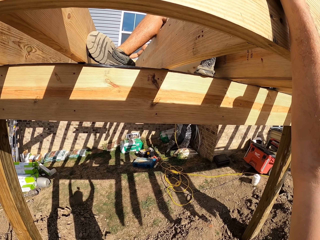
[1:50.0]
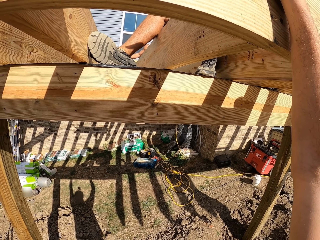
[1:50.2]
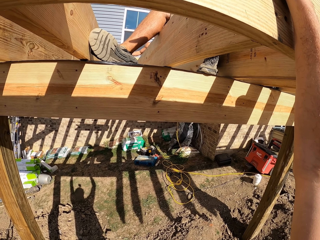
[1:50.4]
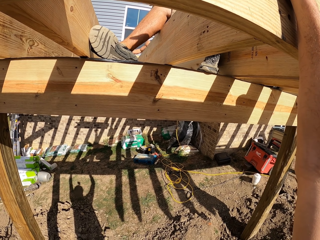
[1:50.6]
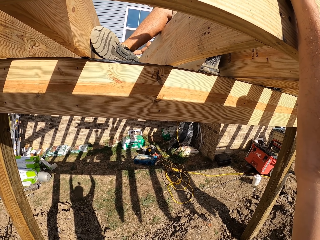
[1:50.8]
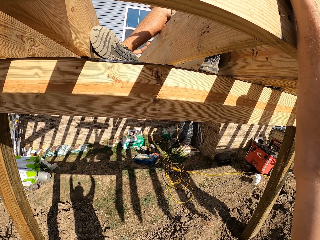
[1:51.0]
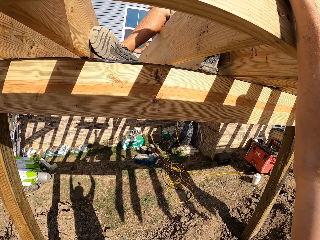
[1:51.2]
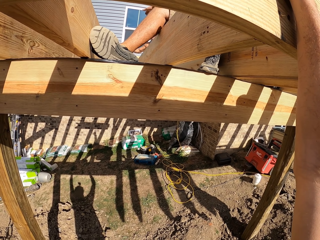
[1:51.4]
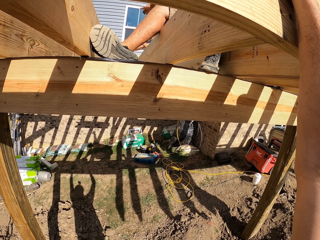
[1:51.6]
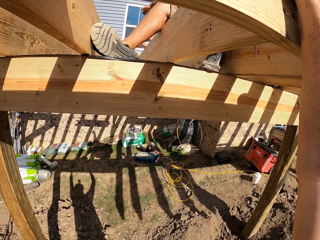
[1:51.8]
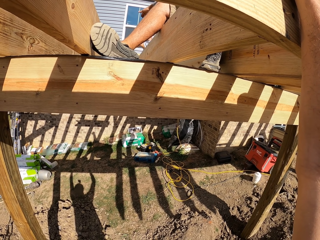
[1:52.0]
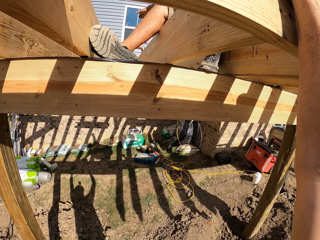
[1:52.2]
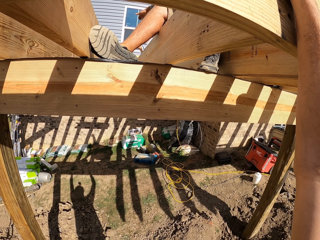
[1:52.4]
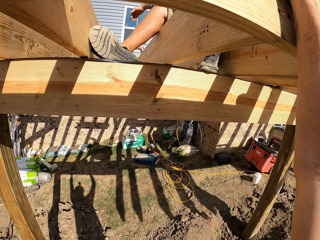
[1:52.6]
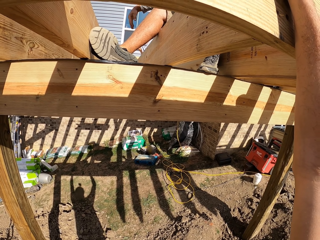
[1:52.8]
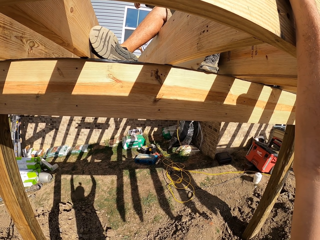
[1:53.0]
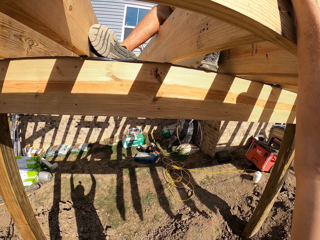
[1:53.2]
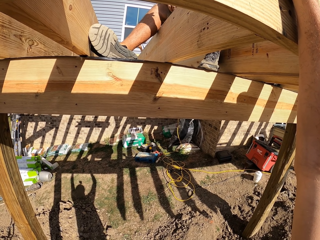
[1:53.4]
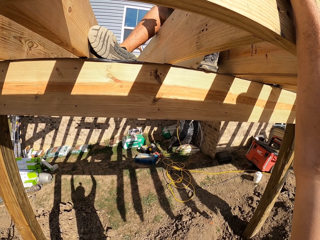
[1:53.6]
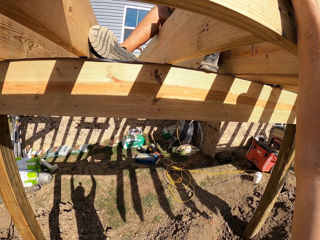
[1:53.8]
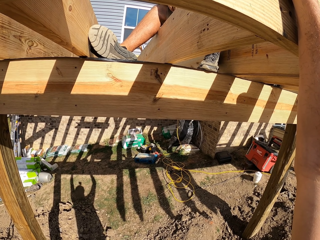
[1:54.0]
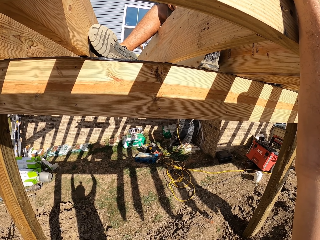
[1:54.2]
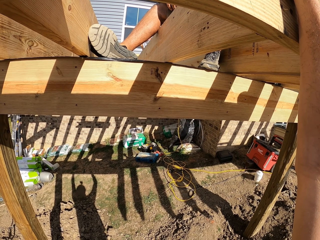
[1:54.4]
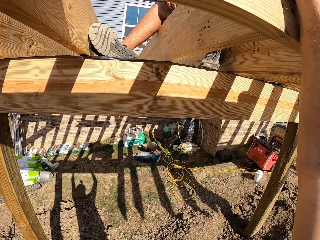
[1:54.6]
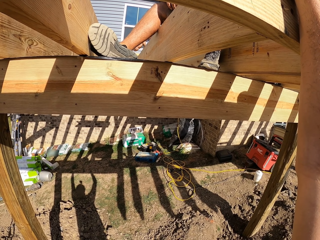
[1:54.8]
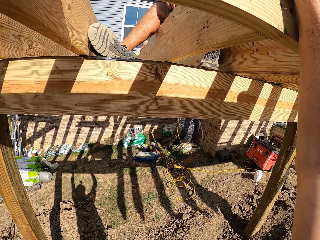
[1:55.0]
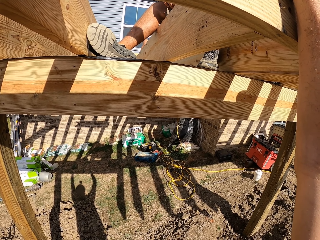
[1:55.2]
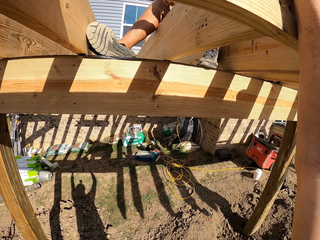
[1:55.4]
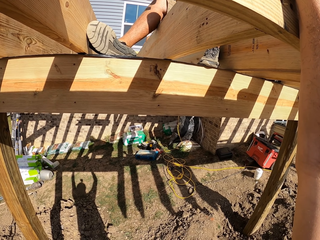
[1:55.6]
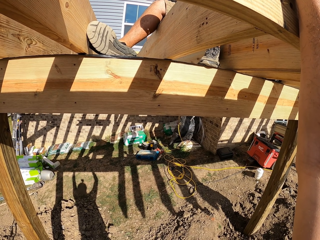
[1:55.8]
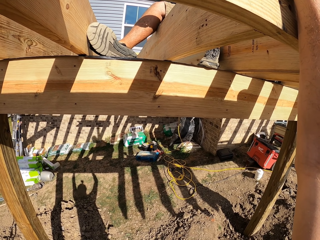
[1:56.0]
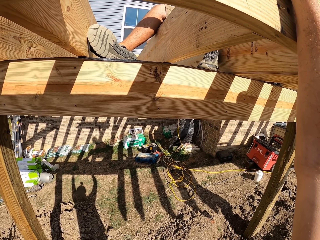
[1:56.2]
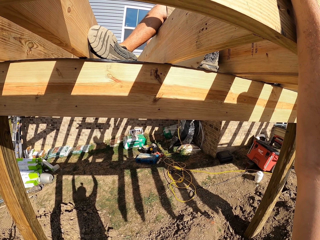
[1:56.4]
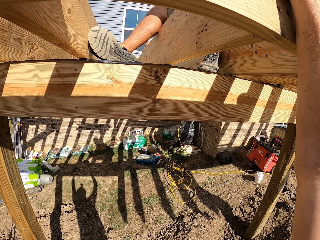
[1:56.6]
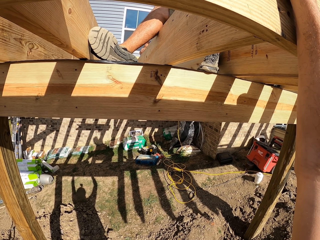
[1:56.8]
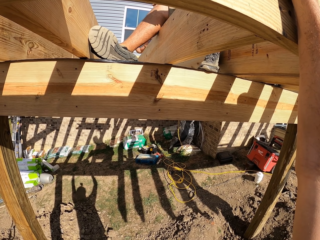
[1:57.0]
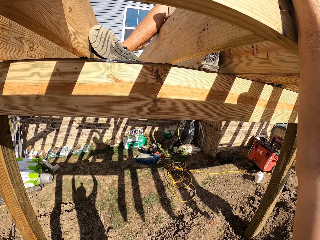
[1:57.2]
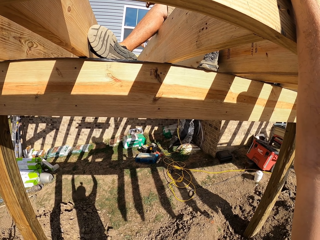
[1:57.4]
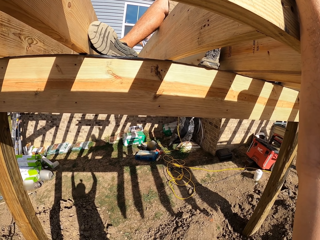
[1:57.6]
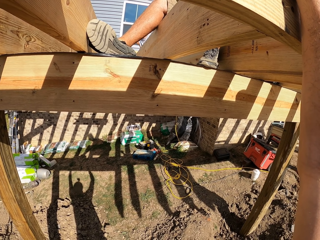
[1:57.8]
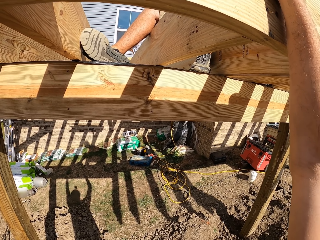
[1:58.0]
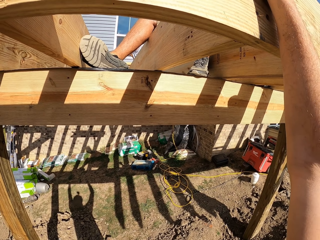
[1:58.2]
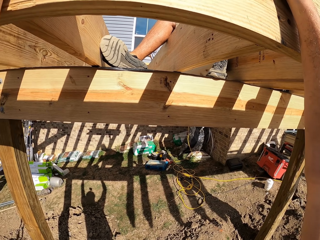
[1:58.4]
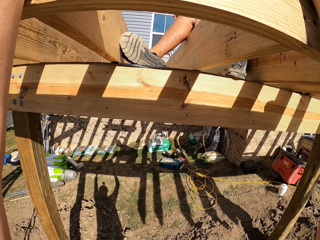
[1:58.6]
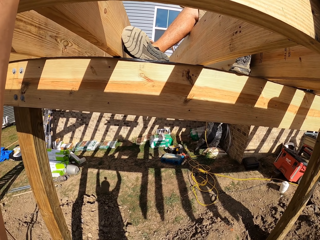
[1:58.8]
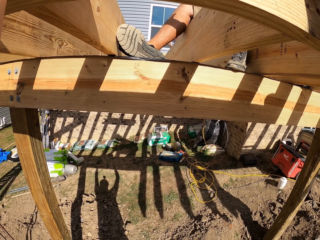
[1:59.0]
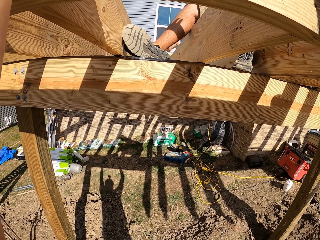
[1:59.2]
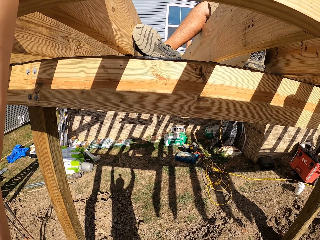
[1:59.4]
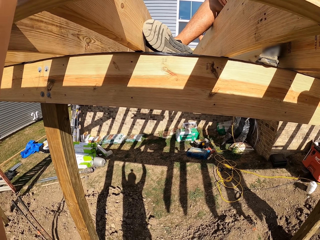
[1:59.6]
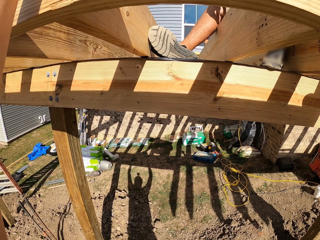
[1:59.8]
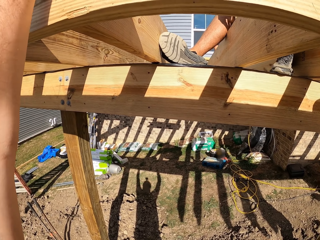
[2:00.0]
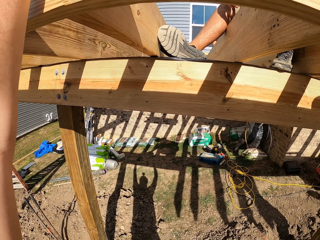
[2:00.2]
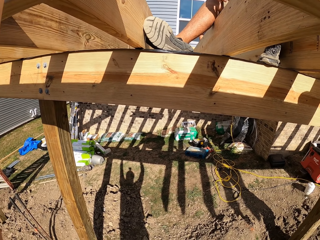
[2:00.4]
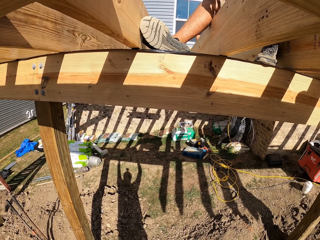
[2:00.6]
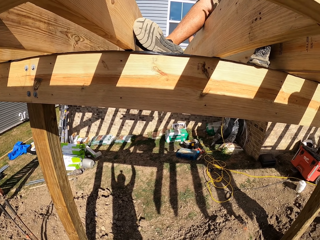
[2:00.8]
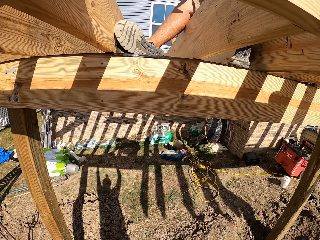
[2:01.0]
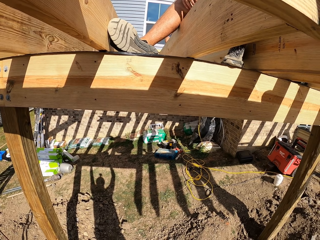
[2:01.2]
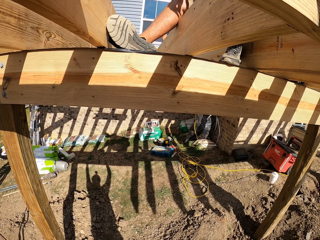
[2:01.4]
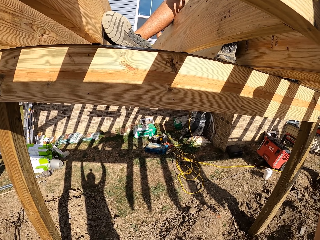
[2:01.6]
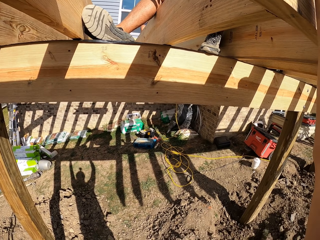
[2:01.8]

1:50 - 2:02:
The camera wearer turns around.

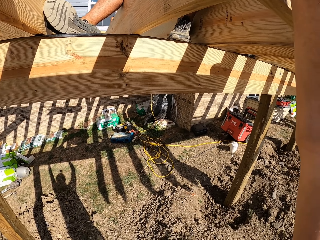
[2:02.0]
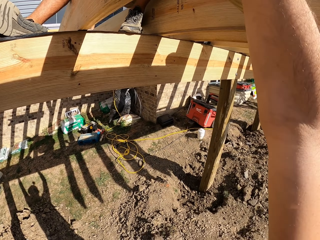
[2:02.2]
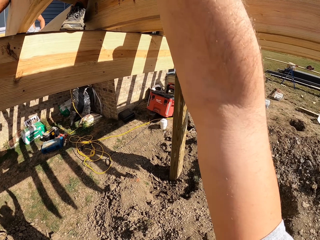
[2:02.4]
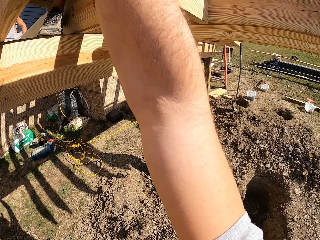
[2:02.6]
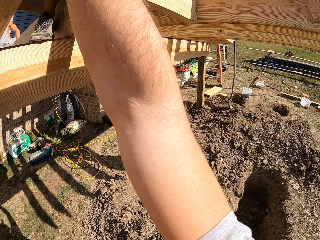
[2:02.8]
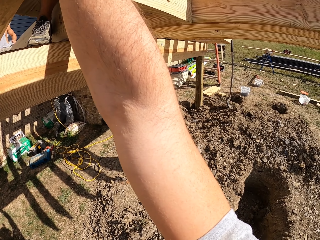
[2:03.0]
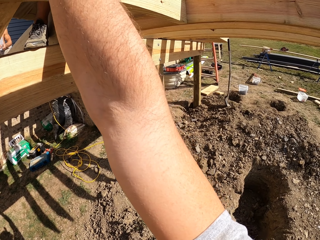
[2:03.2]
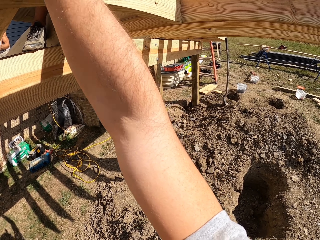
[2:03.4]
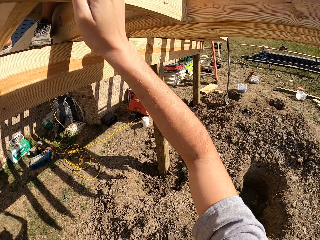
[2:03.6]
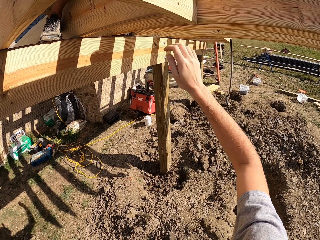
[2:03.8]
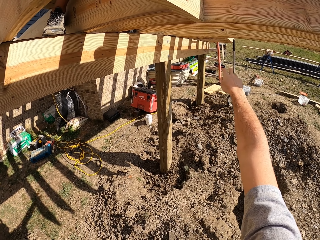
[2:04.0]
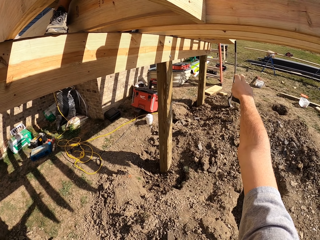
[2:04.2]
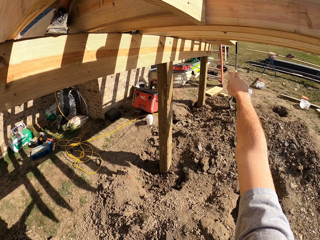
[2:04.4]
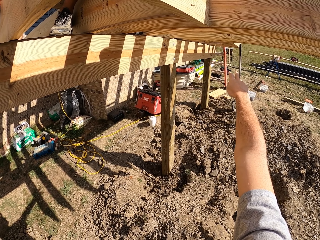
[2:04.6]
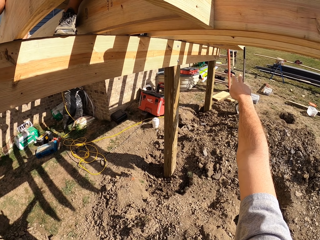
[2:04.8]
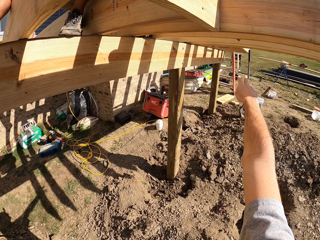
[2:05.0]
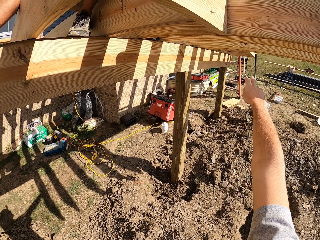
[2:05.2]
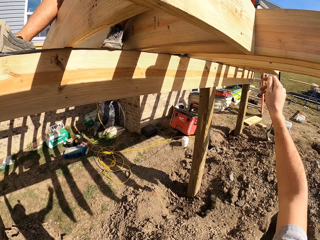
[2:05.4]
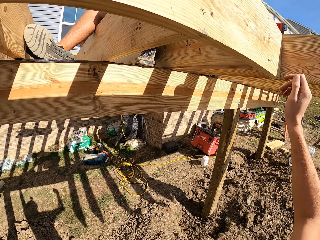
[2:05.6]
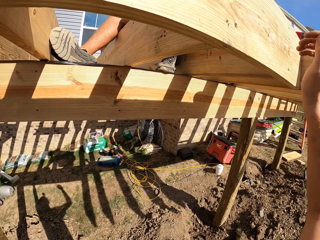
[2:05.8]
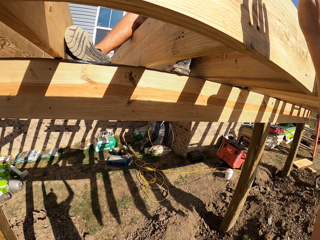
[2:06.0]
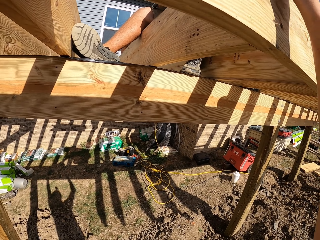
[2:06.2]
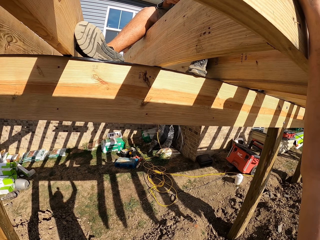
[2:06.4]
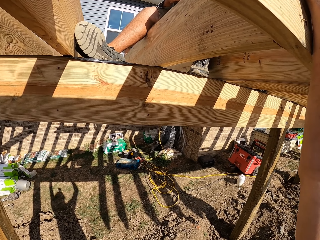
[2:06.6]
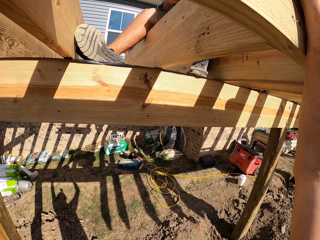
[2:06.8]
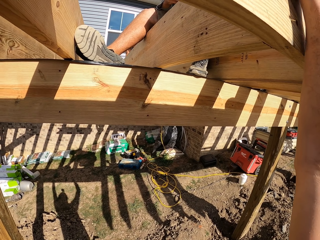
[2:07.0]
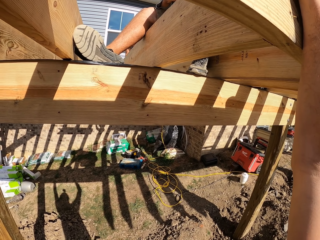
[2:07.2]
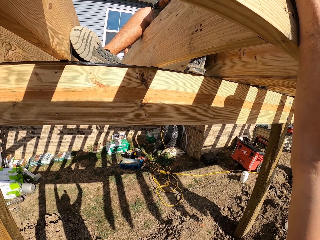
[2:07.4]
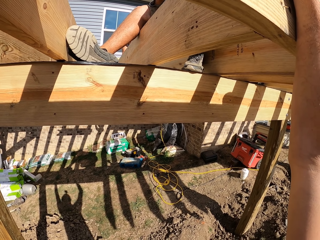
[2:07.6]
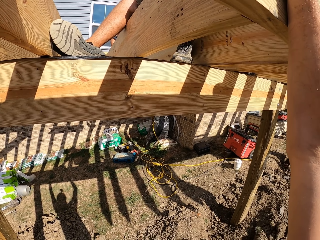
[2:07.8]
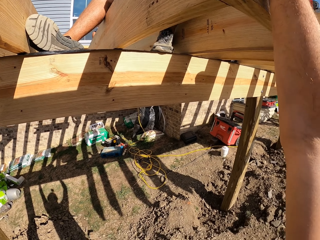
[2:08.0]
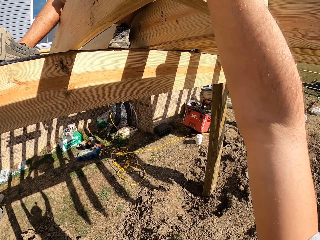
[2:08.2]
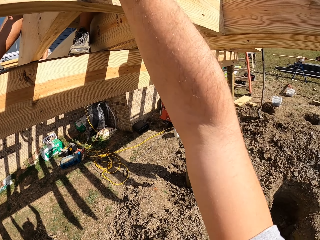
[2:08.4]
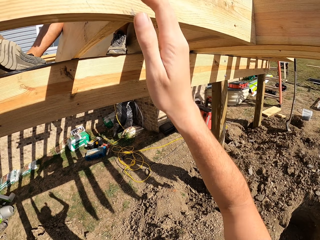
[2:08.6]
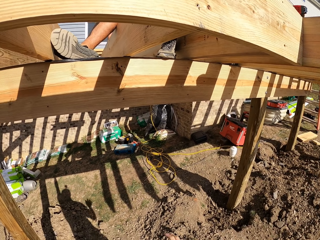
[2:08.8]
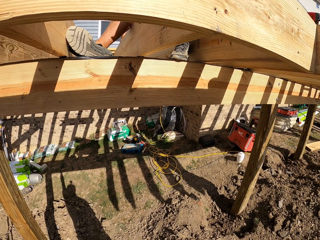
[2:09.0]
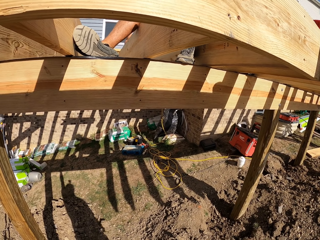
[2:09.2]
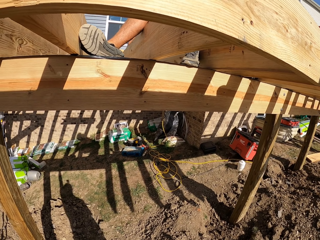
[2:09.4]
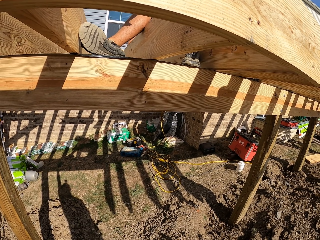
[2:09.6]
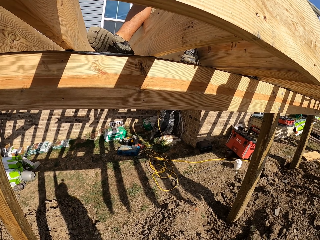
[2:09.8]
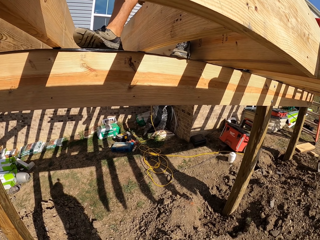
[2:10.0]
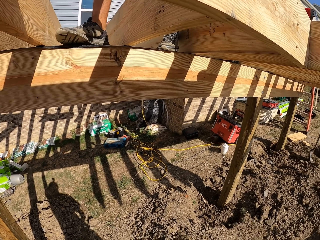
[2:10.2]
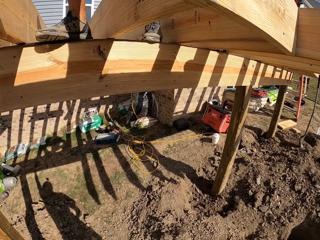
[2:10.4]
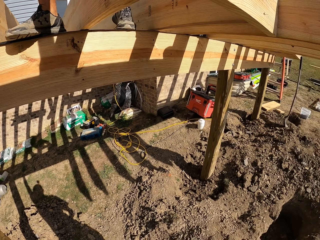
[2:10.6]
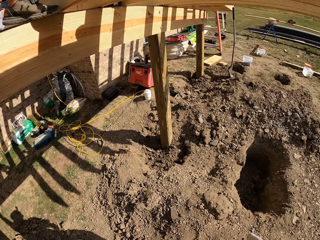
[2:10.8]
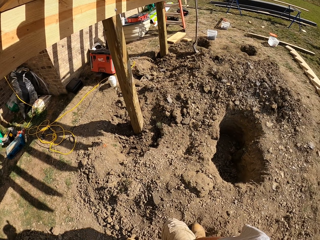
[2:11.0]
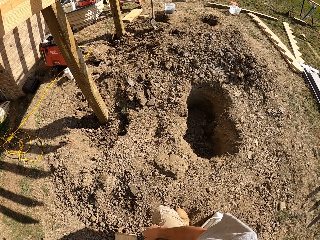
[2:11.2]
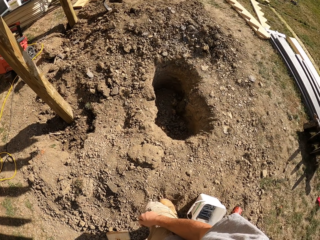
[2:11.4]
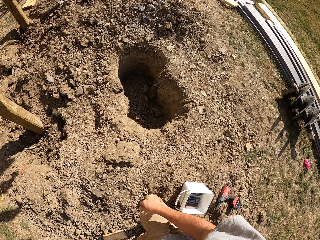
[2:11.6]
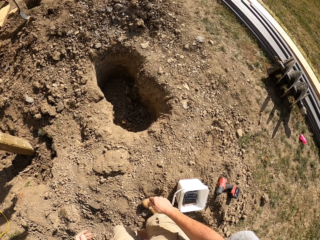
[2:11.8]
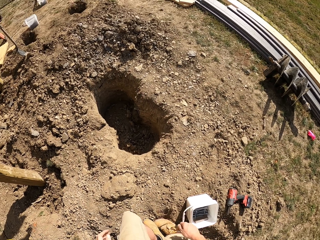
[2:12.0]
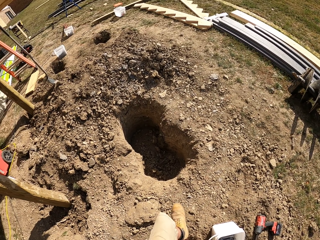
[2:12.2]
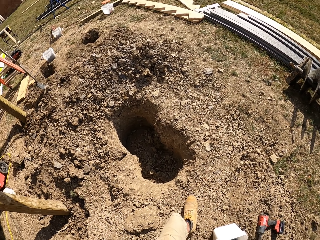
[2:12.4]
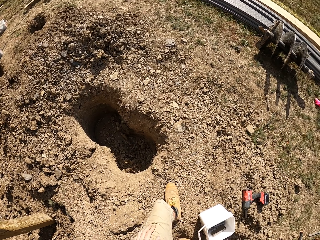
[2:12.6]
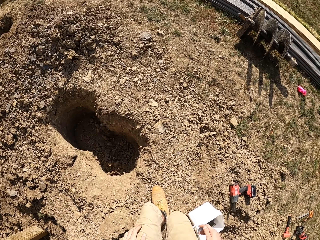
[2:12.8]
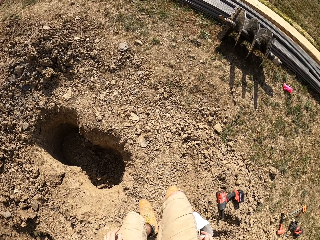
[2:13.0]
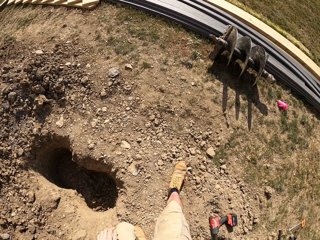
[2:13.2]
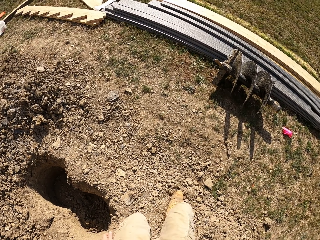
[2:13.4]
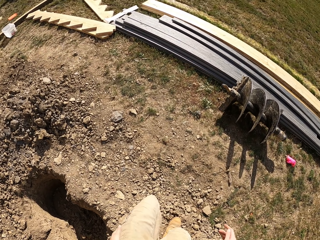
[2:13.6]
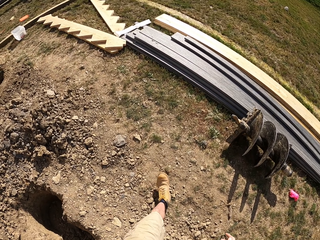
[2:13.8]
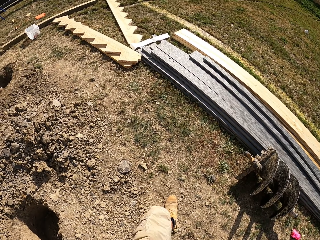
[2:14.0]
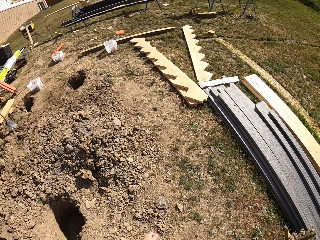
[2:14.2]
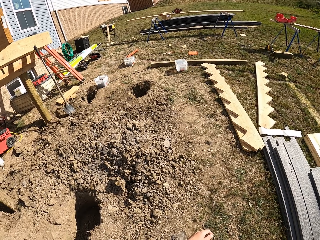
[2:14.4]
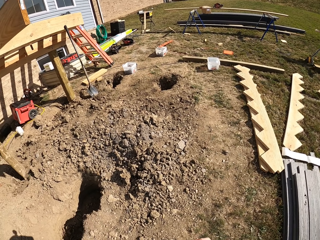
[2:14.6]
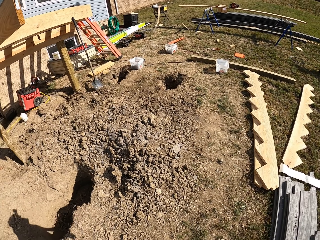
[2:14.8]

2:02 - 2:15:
The camera wearer raises a hand around. They turn around. They walk in the construction site.
